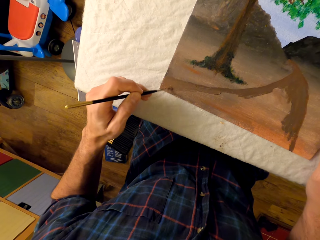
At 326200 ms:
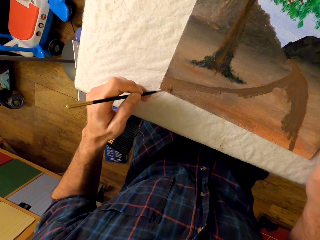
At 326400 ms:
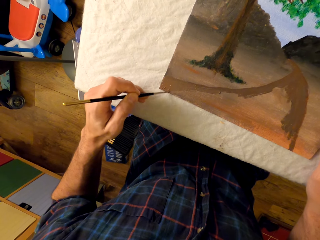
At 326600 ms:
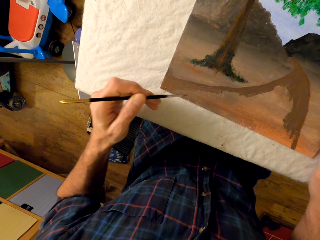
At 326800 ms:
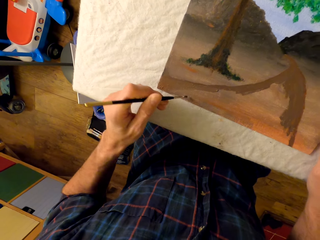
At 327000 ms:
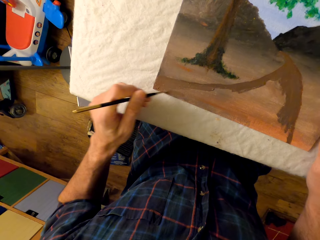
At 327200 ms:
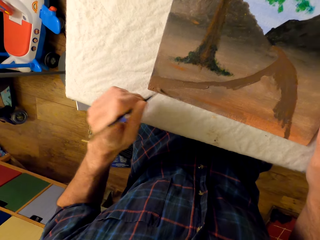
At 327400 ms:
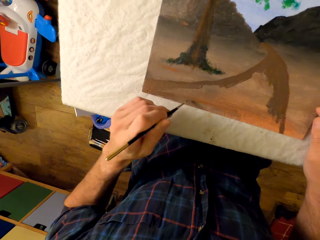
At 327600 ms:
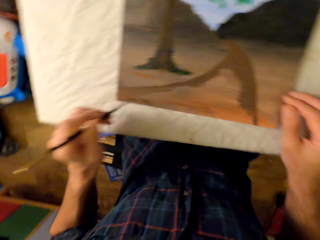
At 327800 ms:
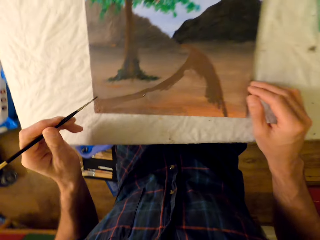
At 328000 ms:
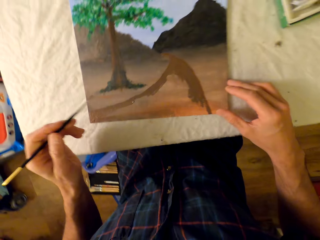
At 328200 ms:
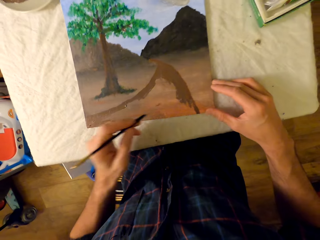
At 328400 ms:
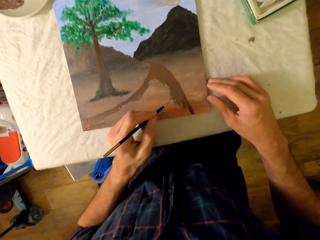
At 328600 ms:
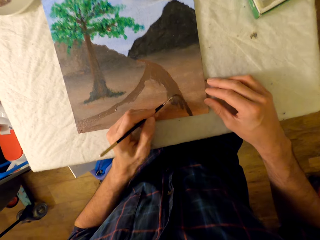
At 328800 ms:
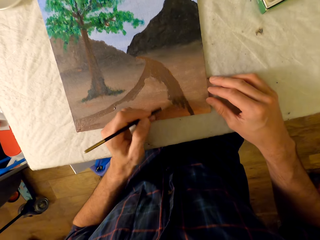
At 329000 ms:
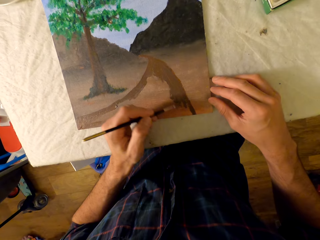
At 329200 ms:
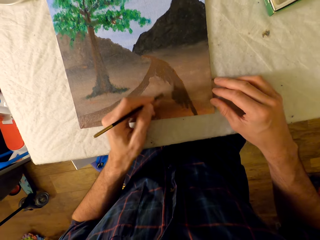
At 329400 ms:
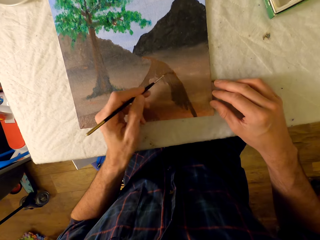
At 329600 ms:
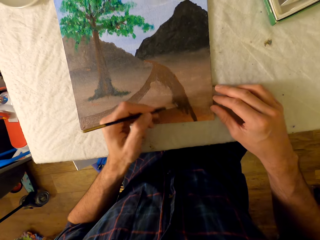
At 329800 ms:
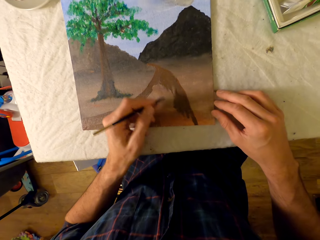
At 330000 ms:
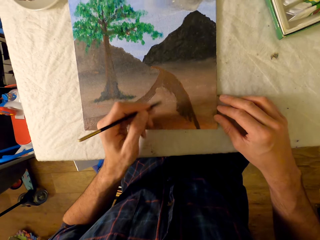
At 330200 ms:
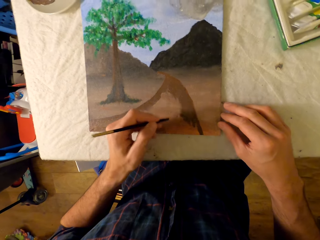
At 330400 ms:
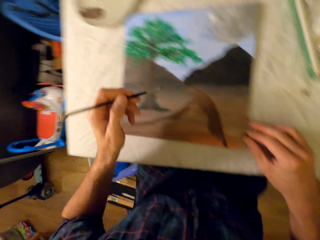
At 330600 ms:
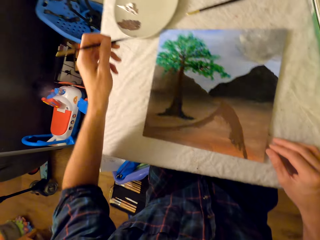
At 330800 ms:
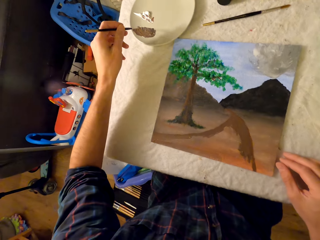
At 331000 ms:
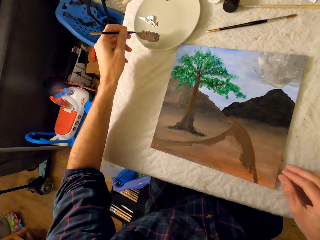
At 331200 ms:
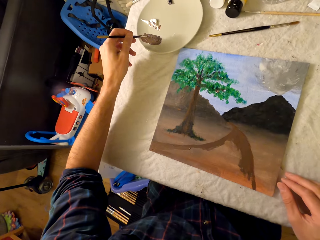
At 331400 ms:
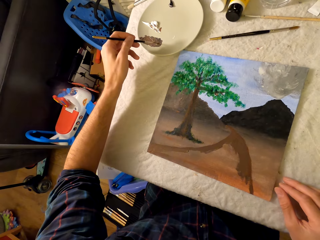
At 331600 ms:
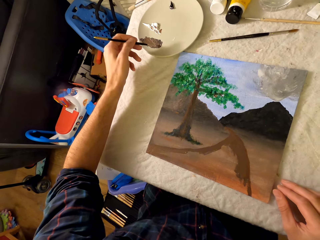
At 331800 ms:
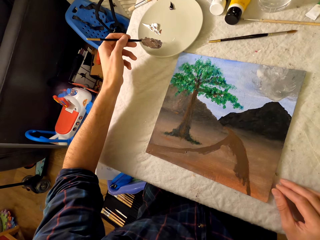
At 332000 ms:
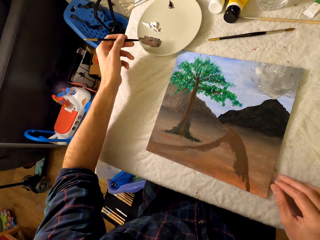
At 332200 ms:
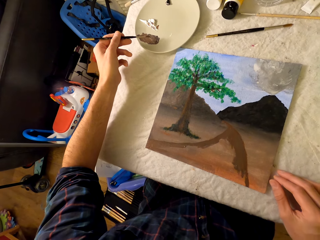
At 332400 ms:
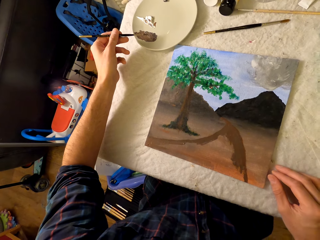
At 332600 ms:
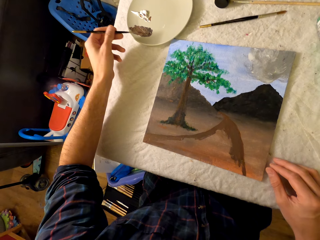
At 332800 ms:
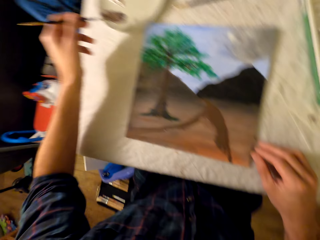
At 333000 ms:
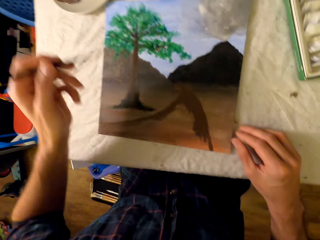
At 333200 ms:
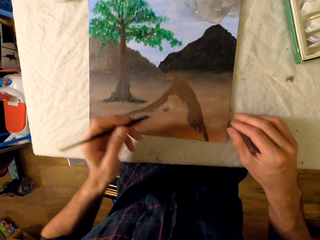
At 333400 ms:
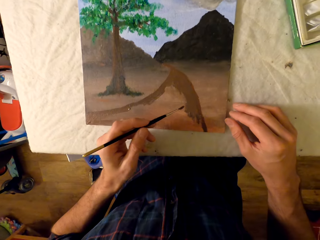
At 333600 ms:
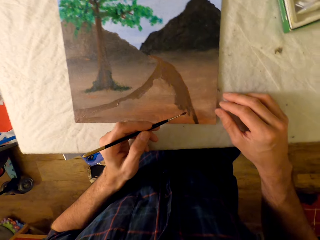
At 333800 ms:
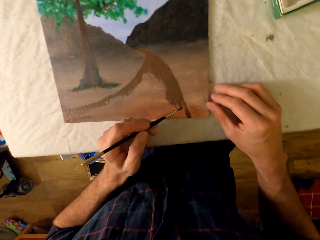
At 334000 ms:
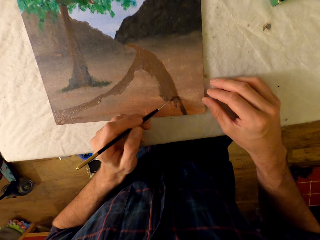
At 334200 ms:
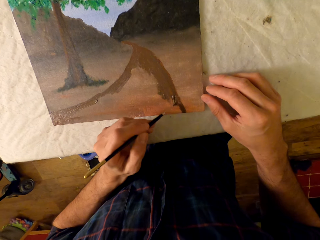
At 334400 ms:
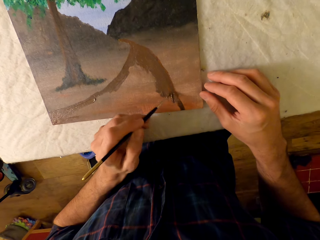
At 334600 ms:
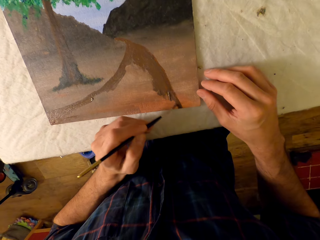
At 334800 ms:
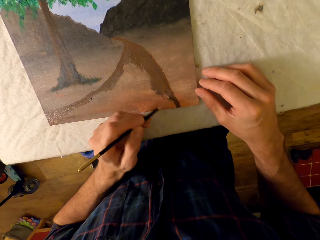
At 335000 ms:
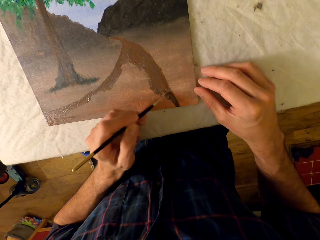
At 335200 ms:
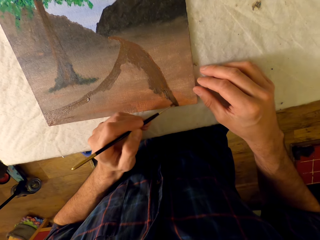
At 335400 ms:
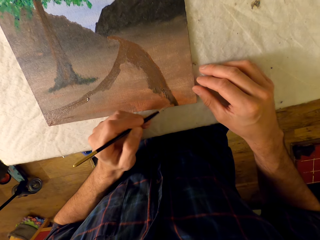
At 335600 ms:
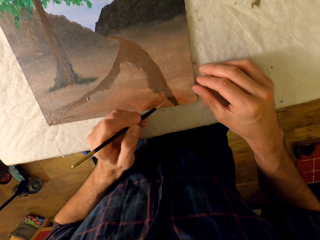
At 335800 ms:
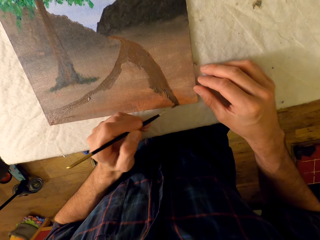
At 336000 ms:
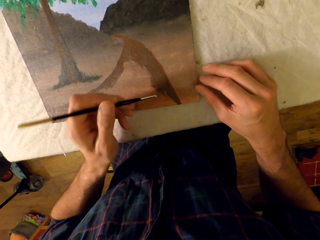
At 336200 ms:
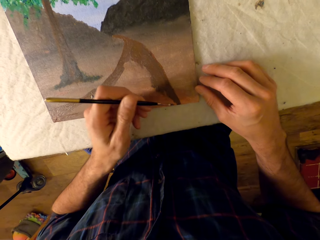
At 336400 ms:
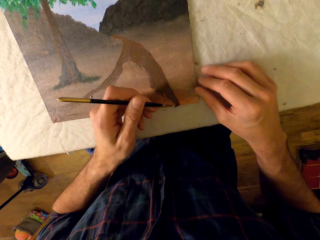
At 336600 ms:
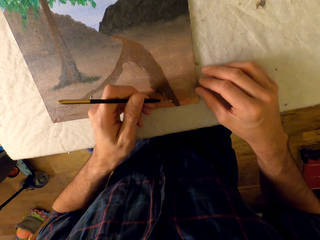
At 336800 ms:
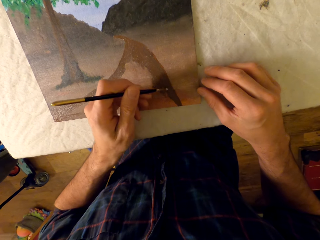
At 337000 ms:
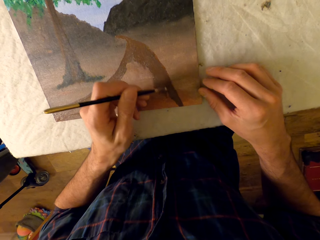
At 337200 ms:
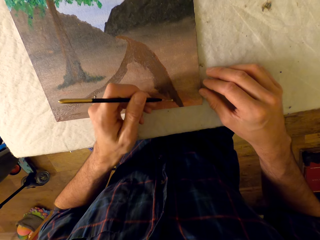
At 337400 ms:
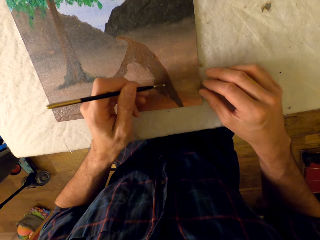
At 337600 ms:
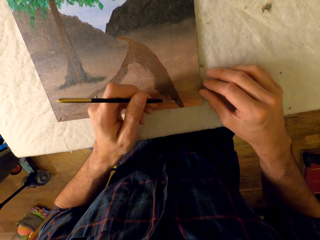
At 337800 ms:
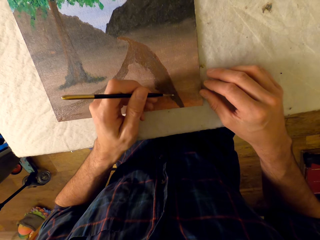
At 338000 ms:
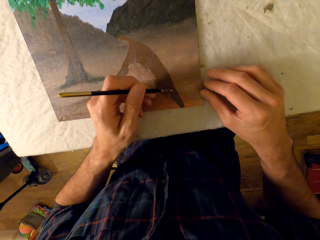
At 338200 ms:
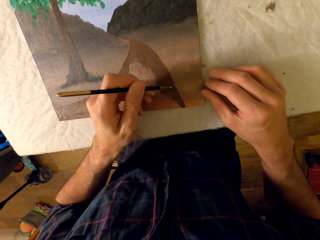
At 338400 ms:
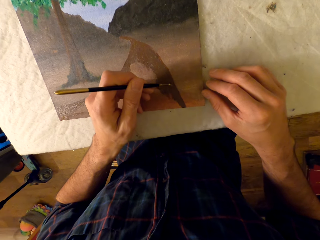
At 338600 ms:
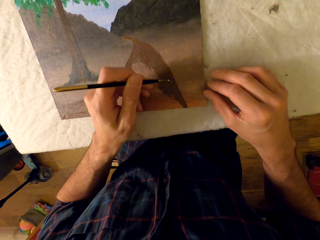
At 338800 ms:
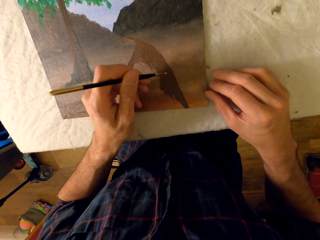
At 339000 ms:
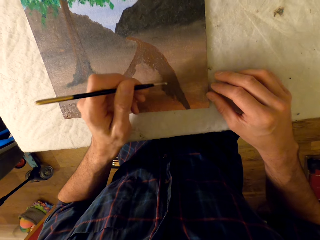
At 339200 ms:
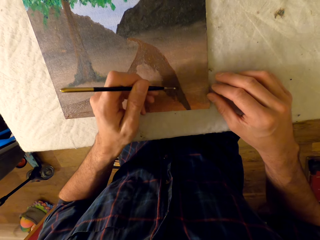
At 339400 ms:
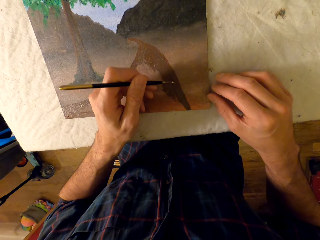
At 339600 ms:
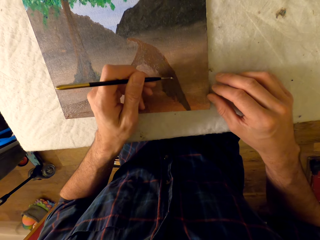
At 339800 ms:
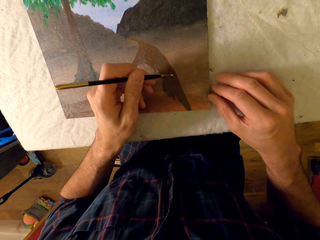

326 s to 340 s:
The camera wearer rubs the pen brush in the ink. He scoops paint with his left hand. He paints the picture with his left hand, with the pen brush.

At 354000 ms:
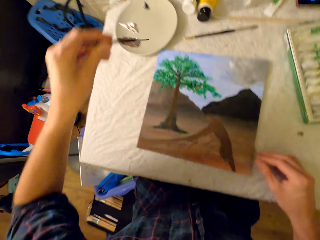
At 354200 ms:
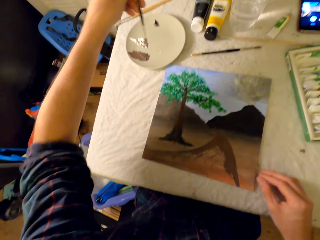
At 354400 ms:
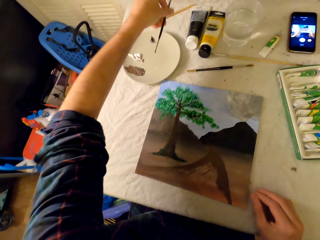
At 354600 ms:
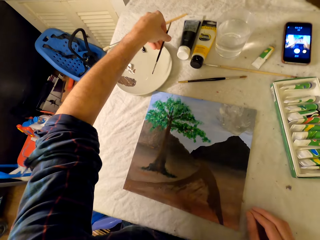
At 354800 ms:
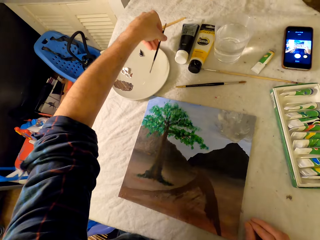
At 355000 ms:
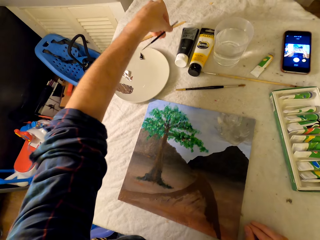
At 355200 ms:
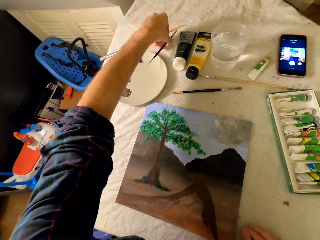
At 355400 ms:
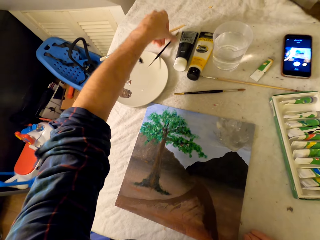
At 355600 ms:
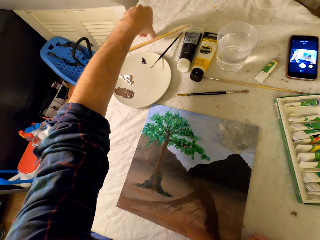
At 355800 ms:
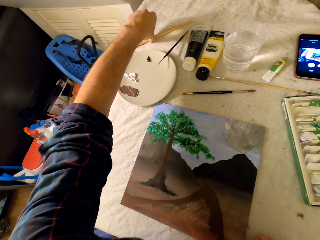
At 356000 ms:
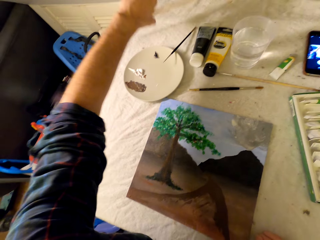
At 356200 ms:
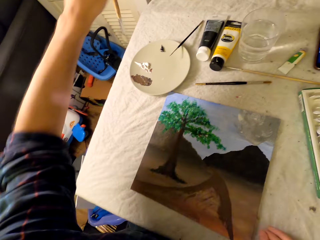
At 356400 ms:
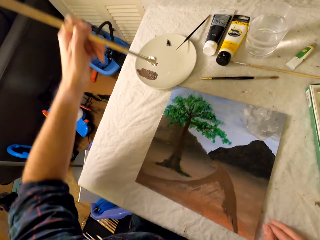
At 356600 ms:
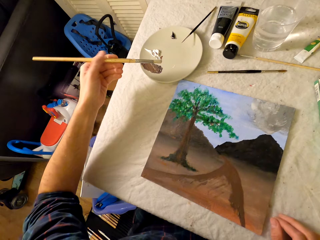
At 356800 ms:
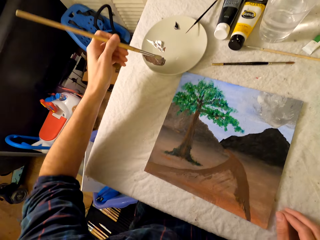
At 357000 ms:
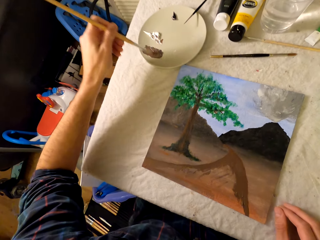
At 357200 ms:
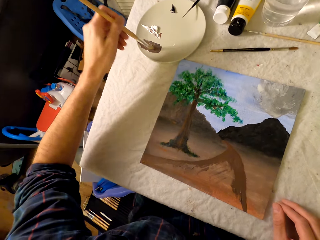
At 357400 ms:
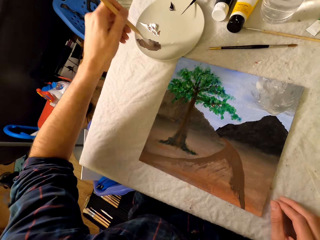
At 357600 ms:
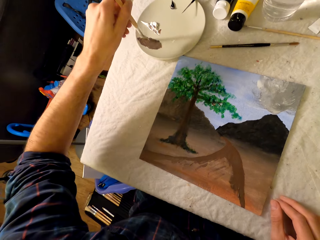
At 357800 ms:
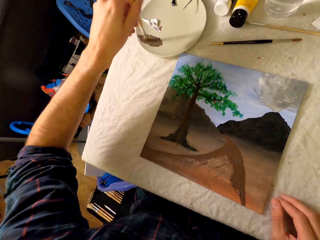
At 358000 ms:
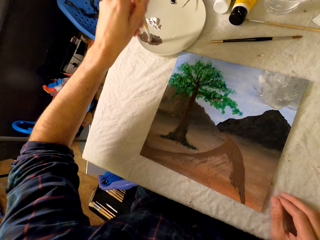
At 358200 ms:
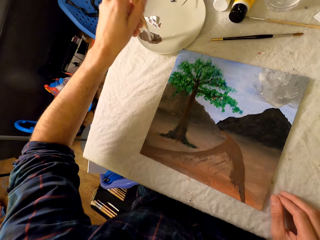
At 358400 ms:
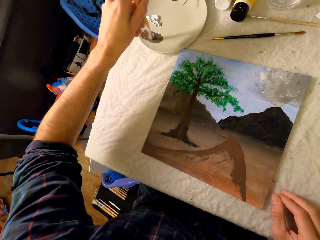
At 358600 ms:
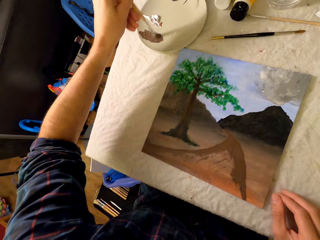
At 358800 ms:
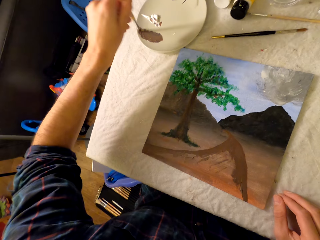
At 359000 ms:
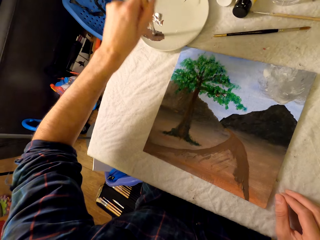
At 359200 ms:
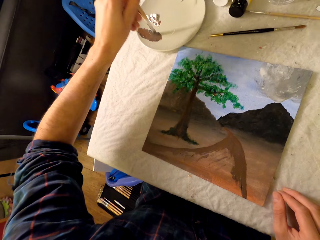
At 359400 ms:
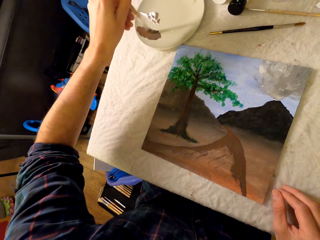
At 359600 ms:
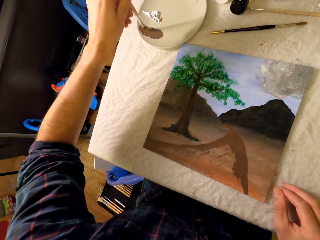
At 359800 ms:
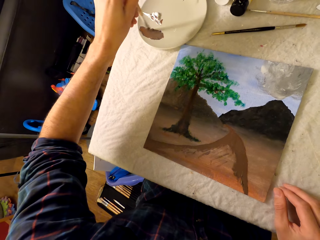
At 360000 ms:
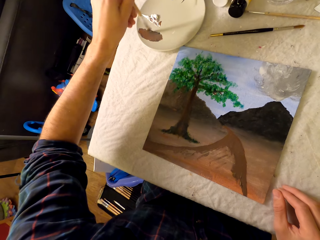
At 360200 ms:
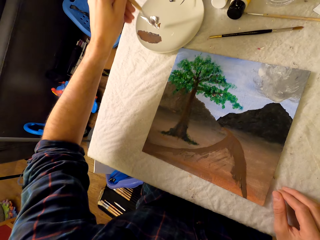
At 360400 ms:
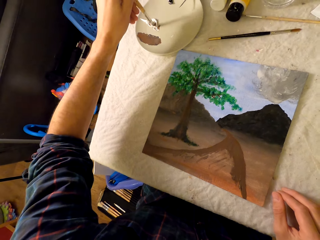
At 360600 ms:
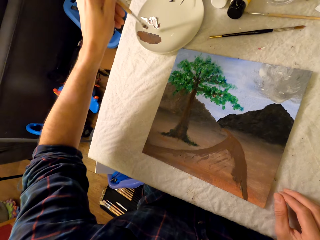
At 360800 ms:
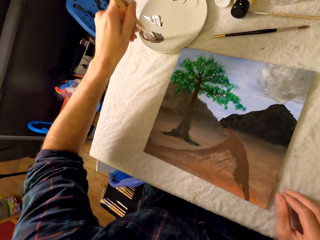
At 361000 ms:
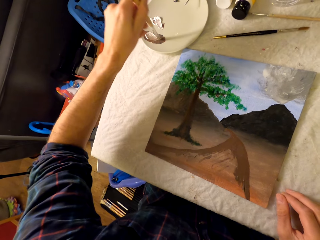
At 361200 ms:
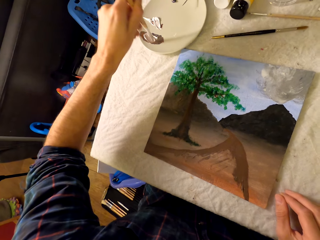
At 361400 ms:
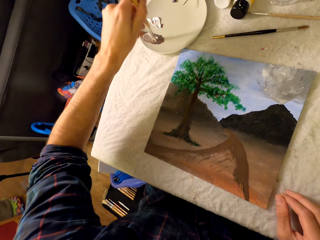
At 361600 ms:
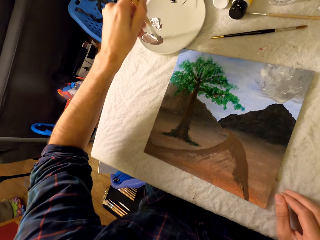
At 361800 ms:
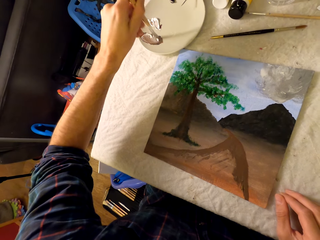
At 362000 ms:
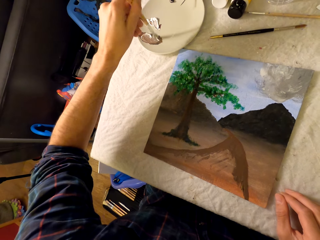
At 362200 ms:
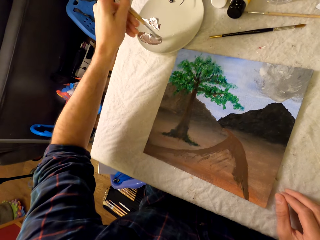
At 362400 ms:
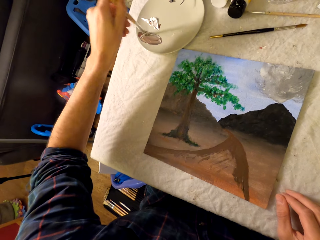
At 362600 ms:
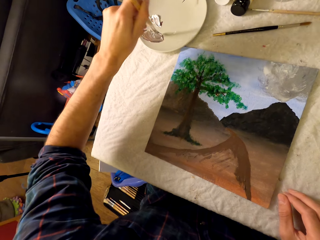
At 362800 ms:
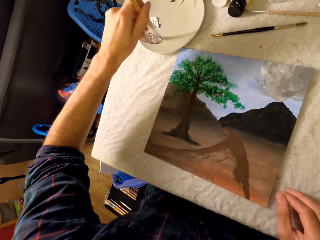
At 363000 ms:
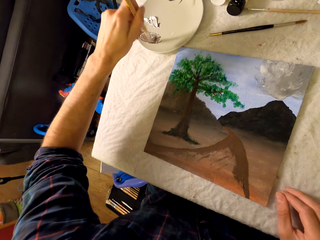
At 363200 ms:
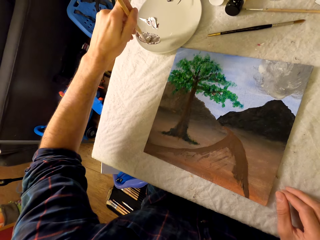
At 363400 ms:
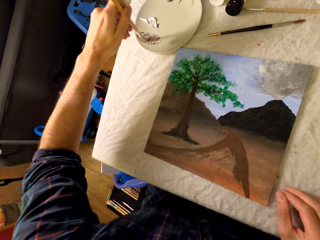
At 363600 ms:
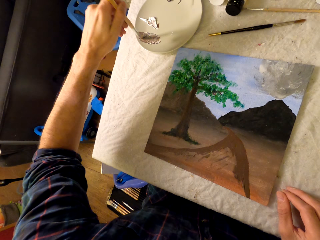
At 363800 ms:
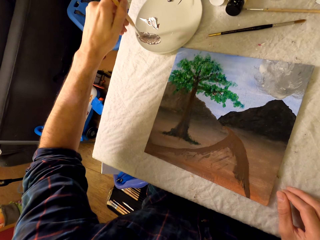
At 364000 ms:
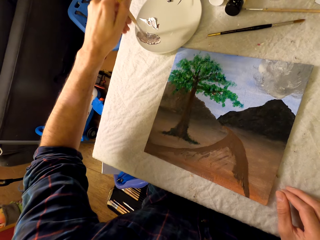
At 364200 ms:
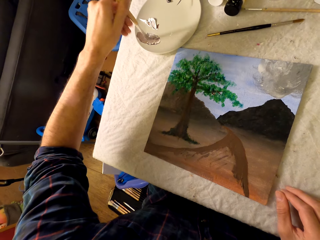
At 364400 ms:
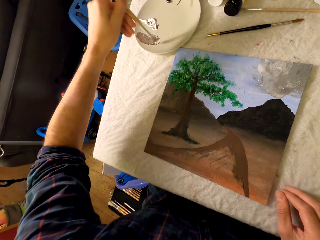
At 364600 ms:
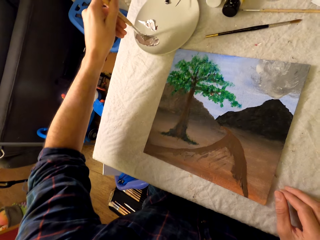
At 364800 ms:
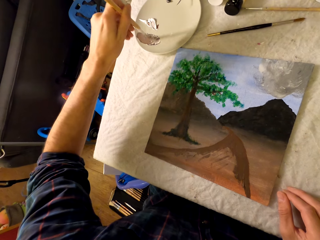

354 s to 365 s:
The camera wearer puts the pen brush on the plate. He takes a bigger pen brush from the table. He rubs the pen brush in the ink. He scoops paint with his left hand.
